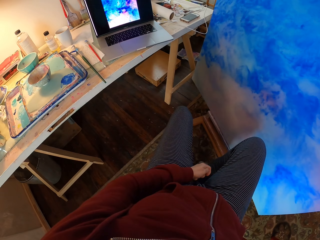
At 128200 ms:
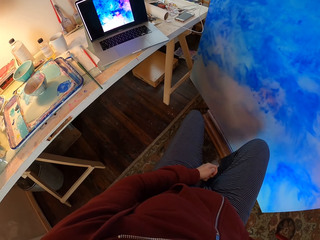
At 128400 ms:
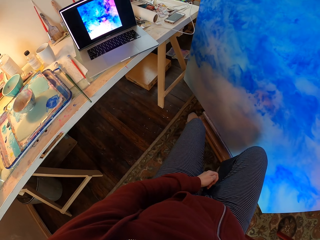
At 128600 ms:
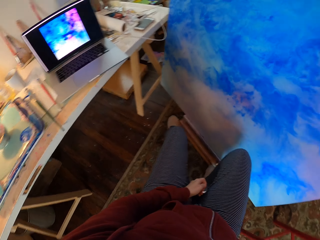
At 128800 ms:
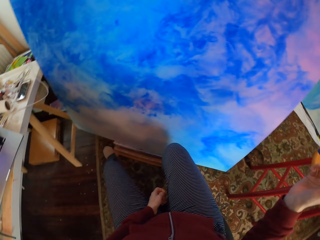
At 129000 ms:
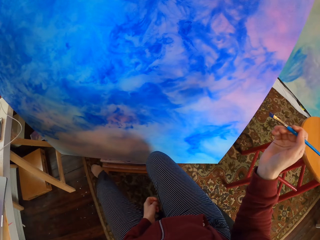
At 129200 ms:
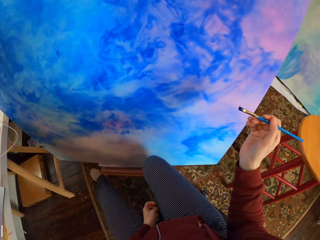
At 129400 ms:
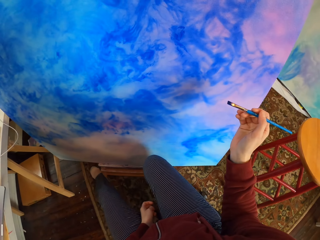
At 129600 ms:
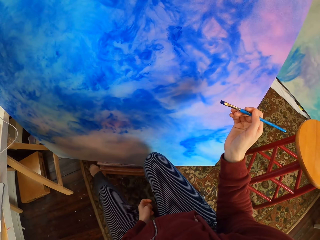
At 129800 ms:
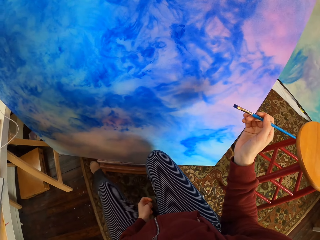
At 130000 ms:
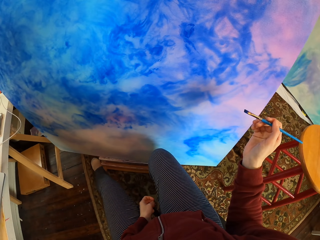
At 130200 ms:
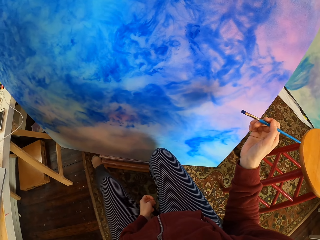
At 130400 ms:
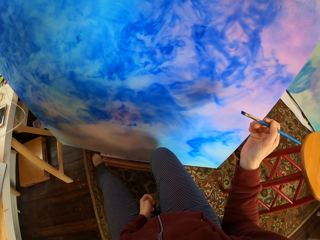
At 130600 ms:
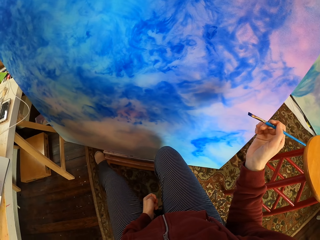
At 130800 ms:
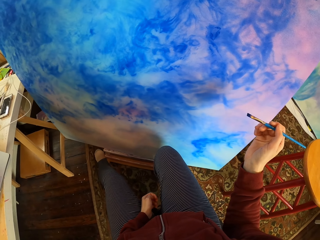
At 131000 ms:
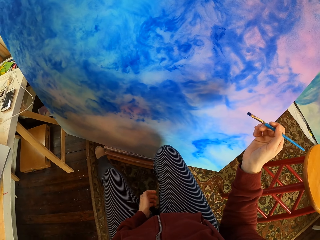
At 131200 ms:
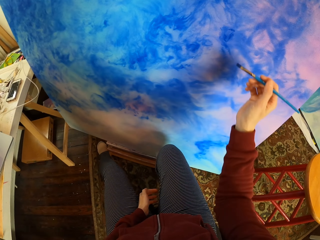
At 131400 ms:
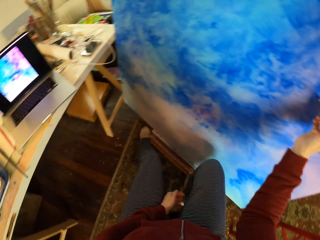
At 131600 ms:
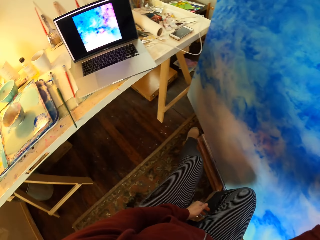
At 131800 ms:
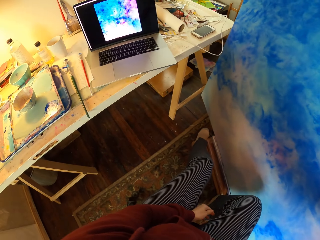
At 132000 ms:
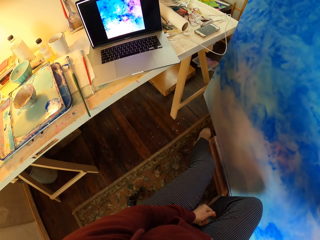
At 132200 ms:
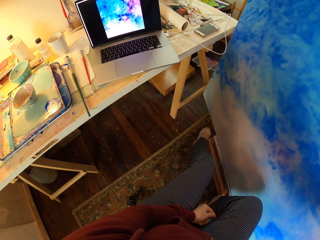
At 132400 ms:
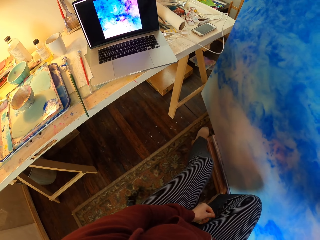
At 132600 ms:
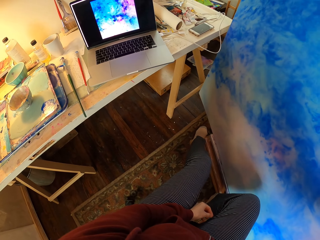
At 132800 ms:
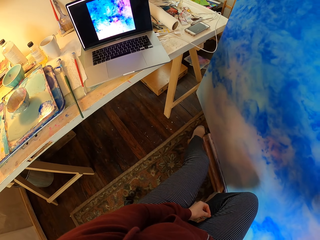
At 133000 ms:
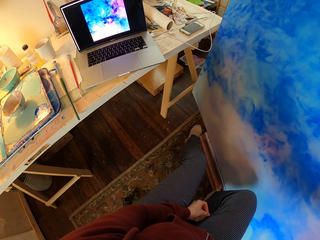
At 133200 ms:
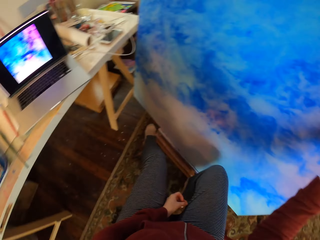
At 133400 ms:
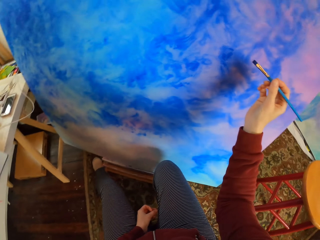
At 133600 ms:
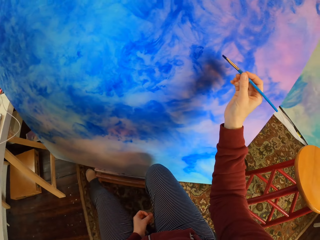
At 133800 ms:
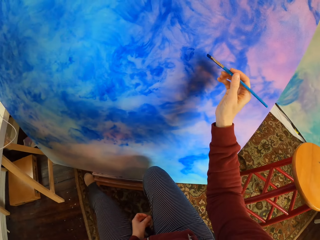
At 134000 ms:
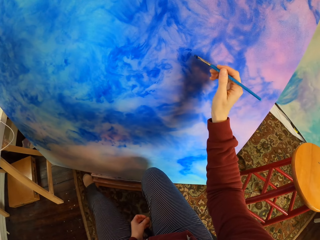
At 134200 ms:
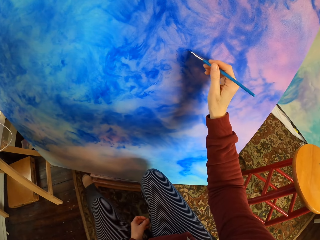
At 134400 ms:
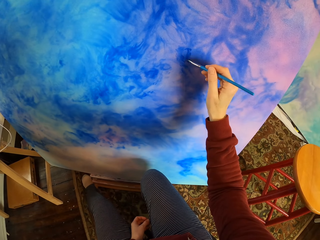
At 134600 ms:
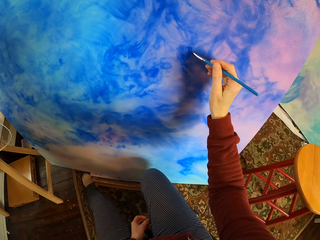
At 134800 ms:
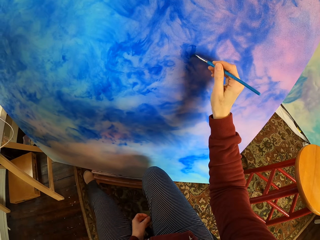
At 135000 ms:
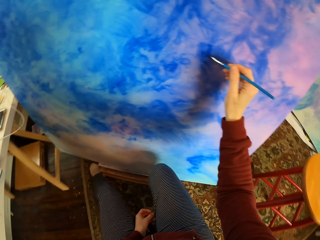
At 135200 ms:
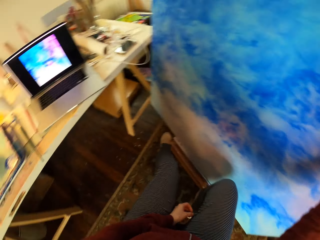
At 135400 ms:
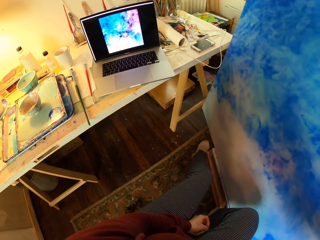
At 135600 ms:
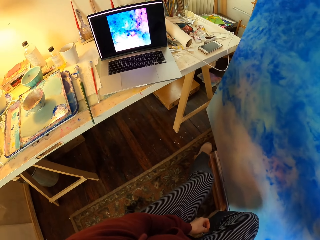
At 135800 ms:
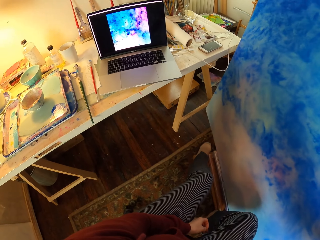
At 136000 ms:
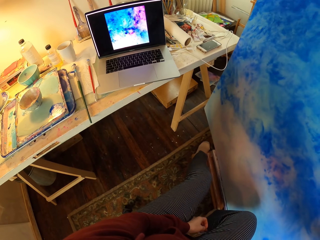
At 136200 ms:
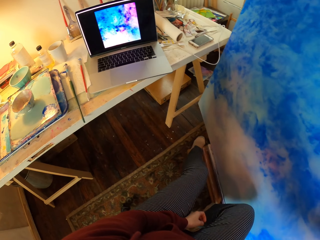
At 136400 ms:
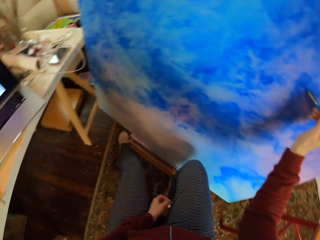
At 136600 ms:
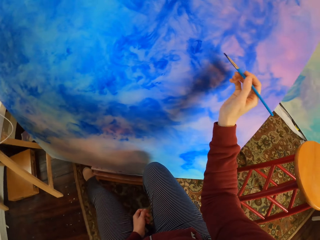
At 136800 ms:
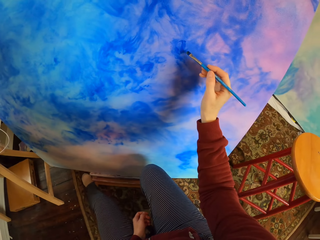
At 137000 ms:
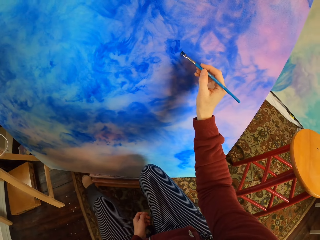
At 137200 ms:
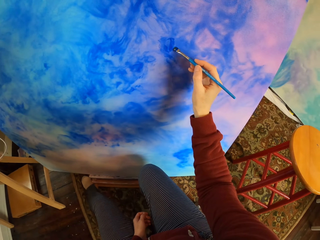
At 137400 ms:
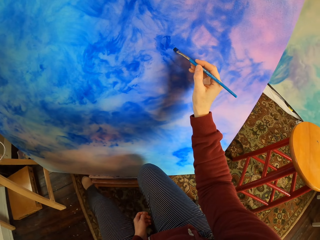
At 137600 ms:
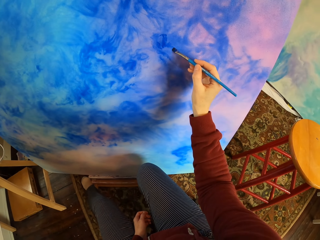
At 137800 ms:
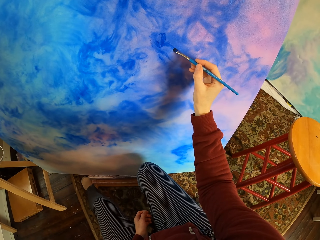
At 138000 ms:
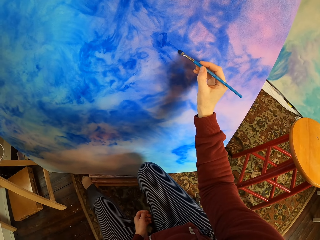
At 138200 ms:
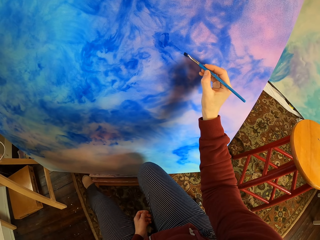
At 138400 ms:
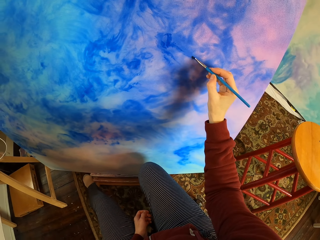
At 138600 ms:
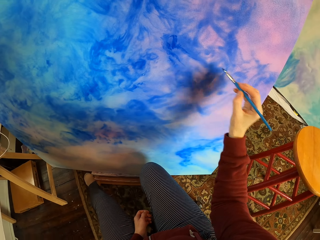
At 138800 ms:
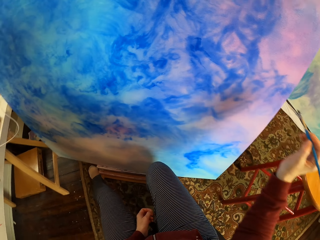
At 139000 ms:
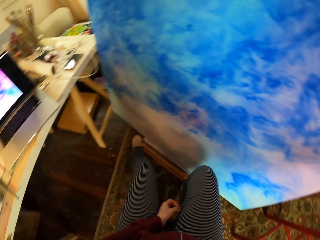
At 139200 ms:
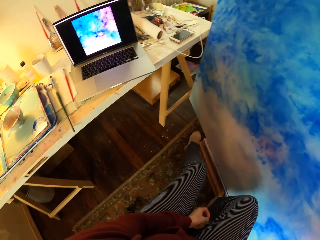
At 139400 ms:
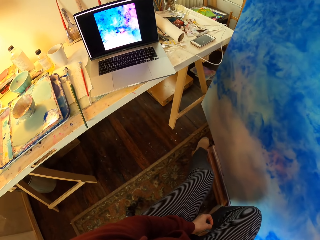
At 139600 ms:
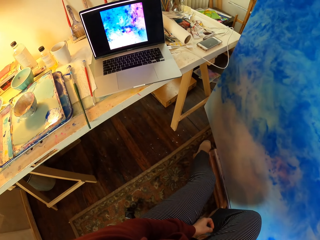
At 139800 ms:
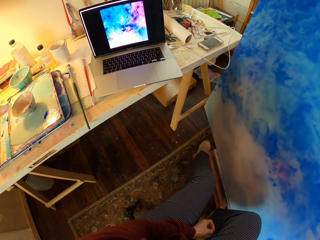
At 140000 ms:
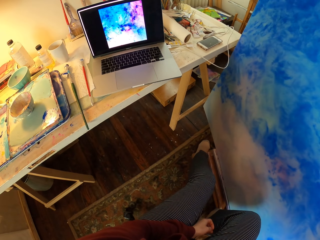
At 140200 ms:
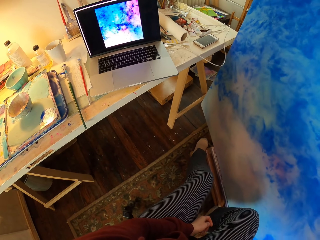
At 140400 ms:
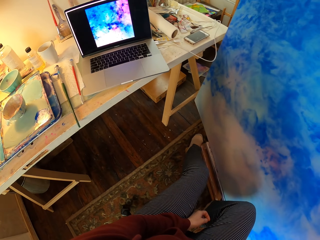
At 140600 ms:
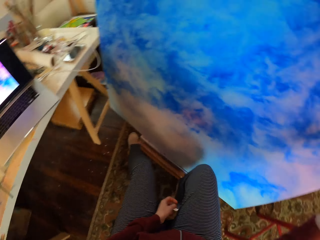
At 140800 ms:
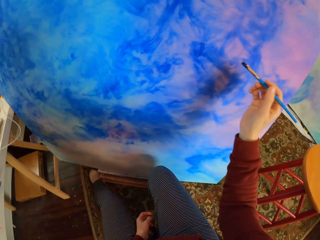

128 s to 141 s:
The camera wearer looks at the laptop. They look at the board. They look on the laptop painting. They brush the board. They look at the laptop. They brush the board. They look at the laptop.

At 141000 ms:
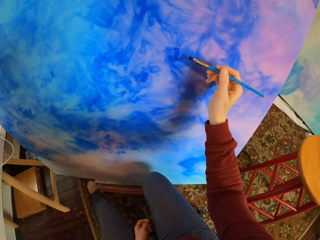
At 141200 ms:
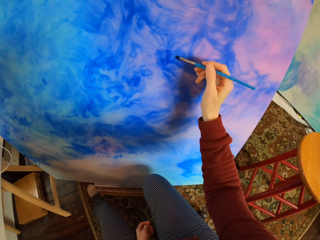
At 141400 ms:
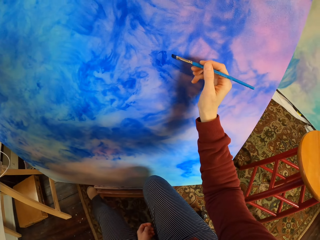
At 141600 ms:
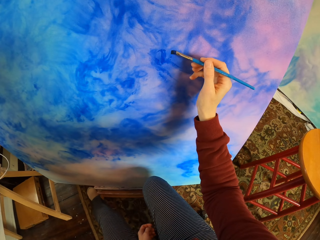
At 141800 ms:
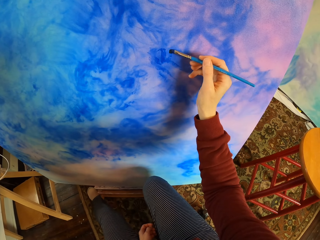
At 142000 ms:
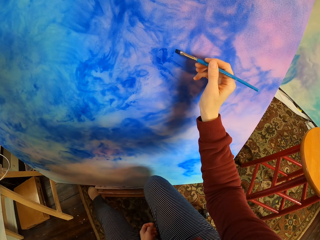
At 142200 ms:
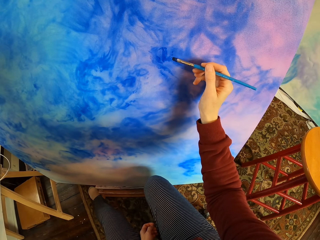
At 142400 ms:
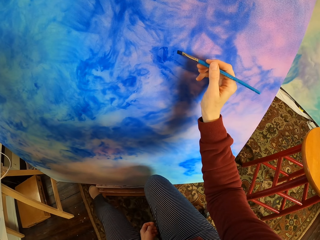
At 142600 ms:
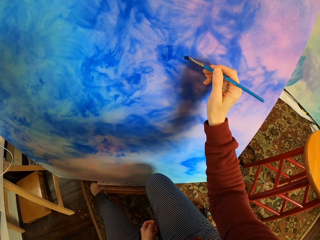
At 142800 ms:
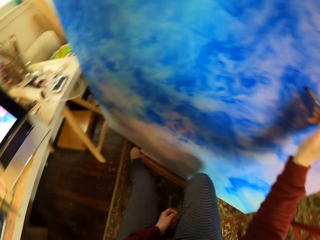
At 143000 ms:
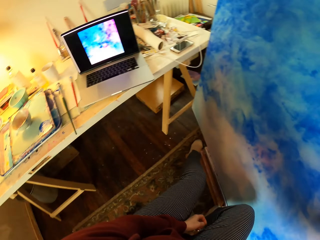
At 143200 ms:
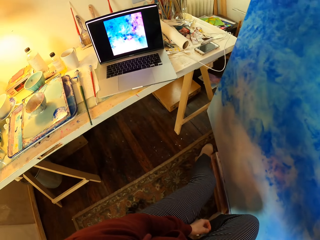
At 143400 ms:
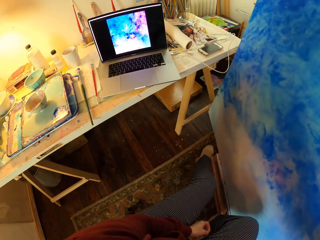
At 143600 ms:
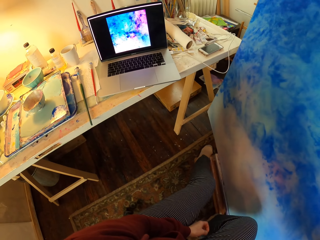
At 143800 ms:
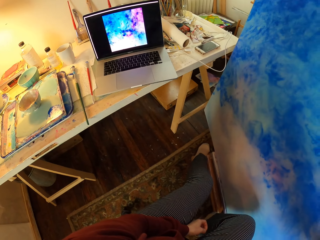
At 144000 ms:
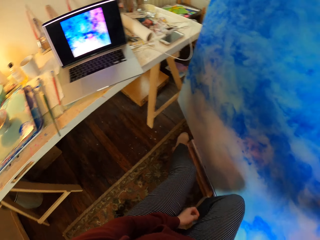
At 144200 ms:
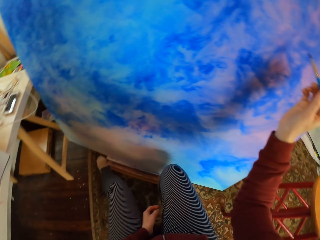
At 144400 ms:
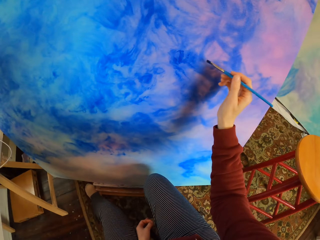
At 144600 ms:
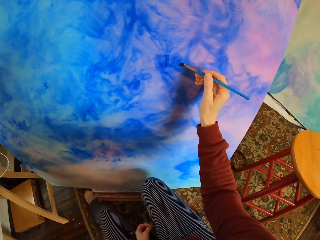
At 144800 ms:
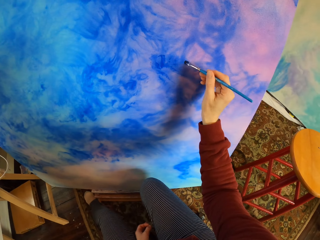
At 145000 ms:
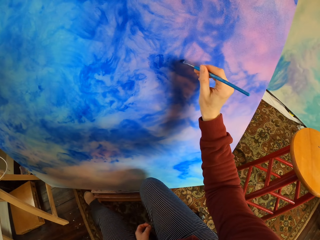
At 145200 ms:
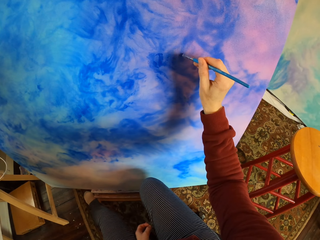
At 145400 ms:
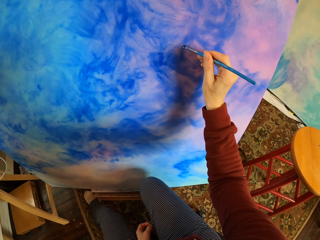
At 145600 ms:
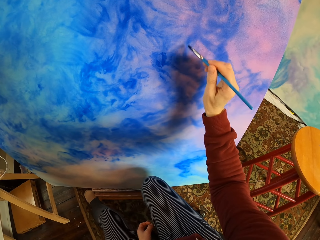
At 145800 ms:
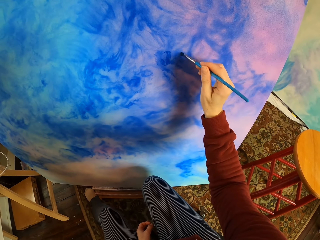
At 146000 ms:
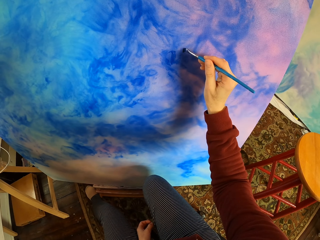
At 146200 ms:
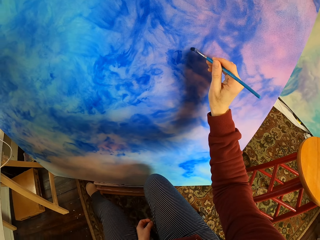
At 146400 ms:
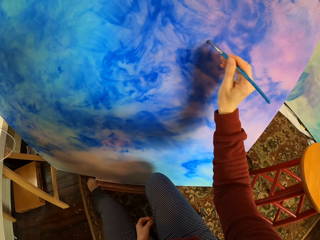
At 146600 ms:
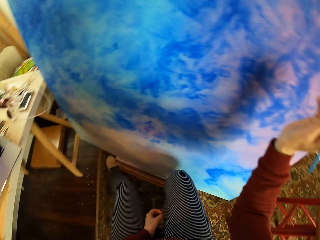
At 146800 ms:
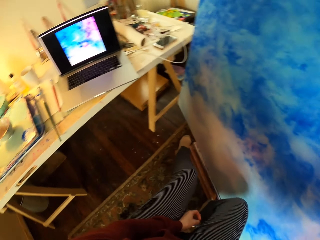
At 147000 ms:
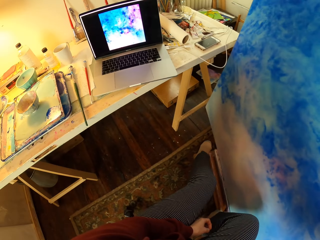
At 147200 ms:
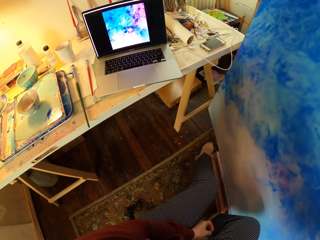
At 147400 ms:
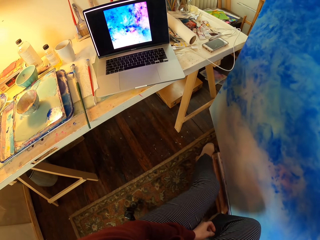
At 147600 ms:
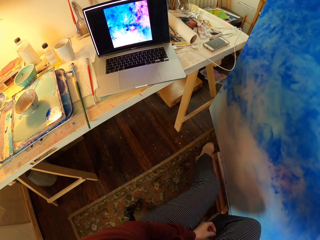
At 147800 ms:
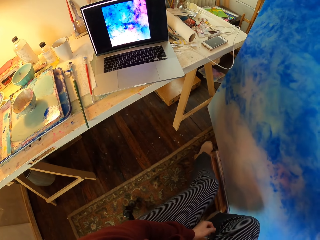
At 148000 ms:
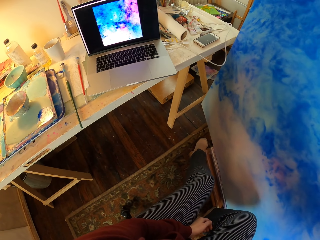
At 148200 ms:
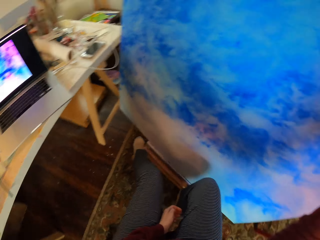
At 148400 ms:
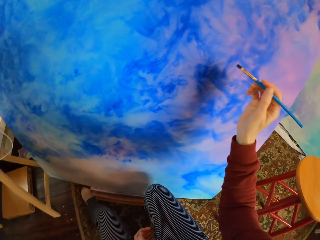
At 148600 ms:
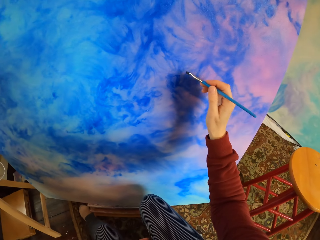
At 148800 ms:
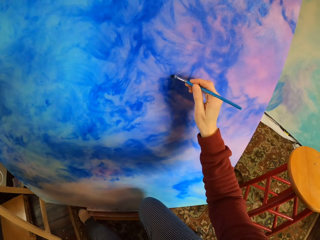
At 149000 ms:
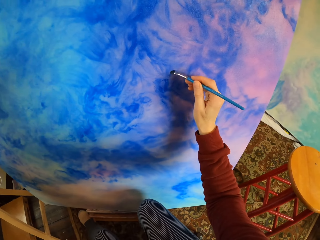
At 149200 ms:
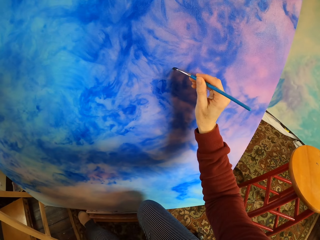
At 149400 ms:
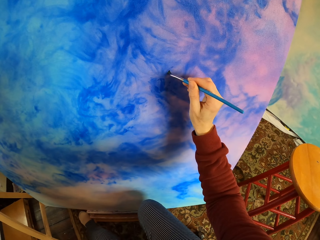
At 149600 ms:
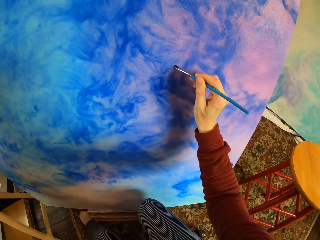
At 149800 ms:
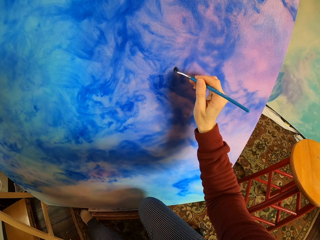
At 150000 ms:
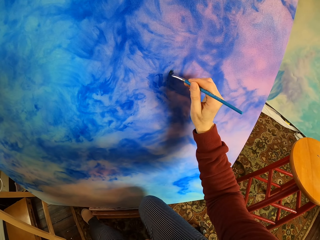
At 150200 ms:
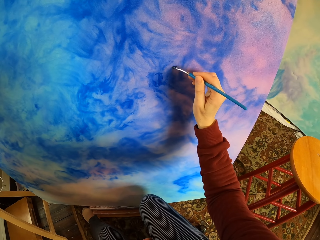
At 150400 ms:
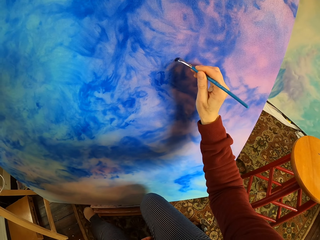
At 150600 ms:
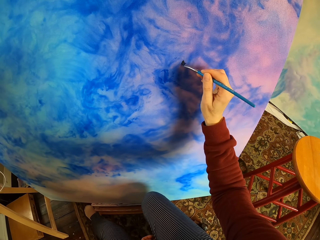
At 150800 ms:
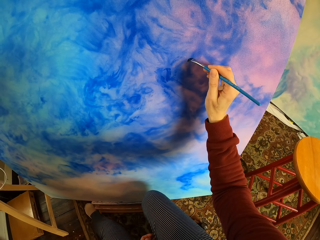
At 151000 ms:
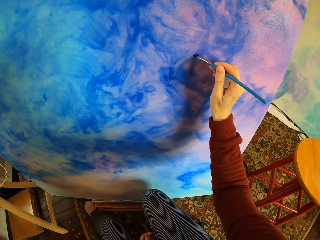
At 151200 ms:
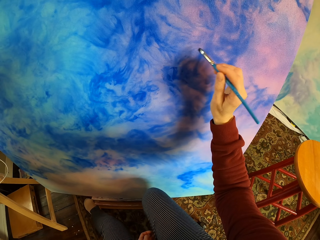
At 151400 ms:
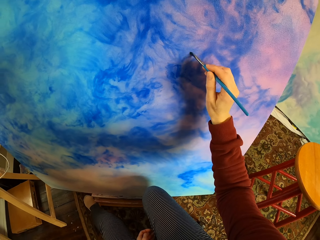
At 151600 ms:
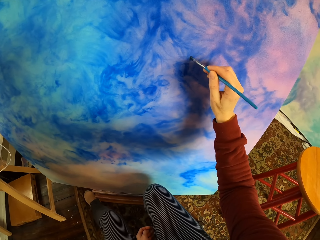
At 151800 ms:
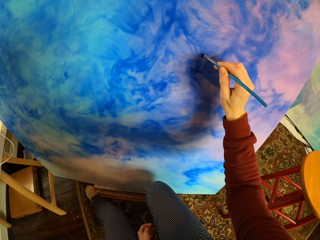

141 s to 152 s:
The camera wearer brushes the board. They look at the laptop. They brush the board. They look at the laptop. They brush the board.
